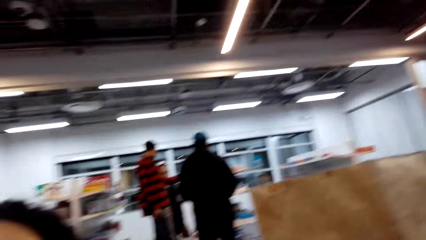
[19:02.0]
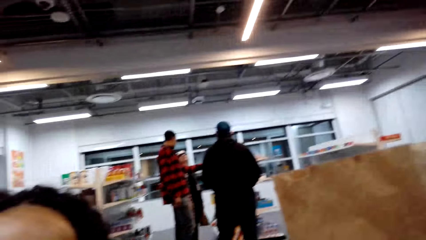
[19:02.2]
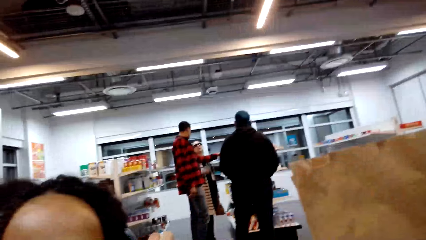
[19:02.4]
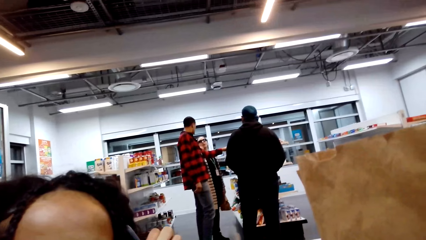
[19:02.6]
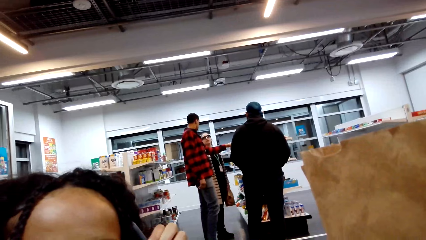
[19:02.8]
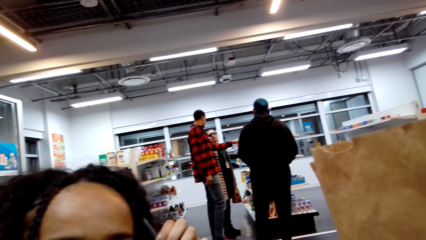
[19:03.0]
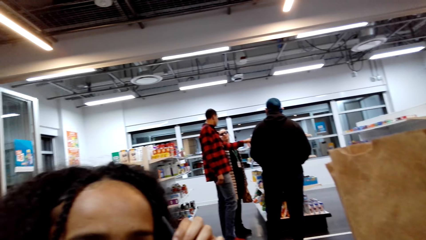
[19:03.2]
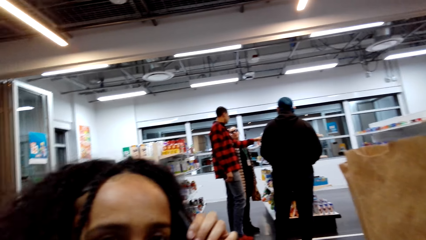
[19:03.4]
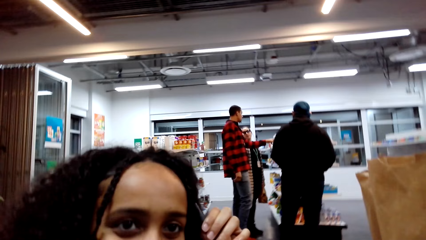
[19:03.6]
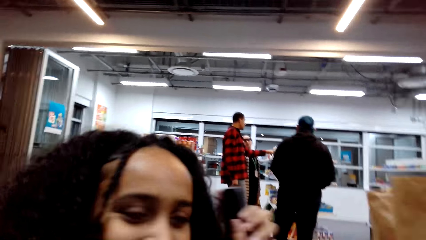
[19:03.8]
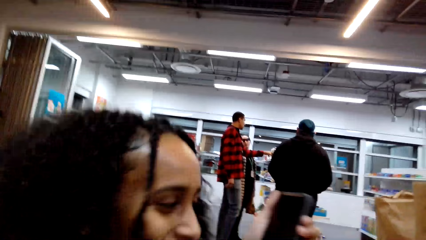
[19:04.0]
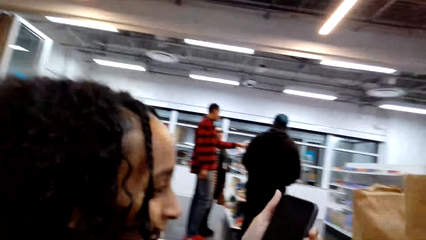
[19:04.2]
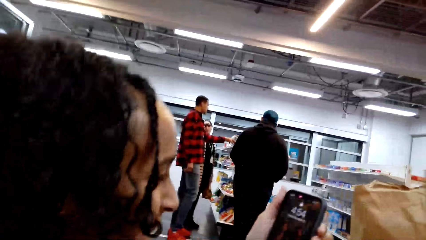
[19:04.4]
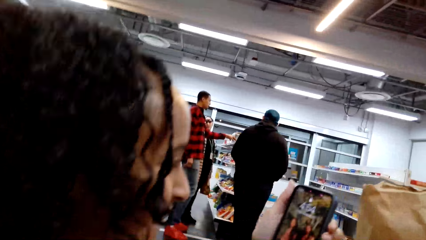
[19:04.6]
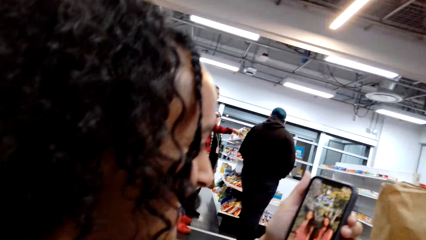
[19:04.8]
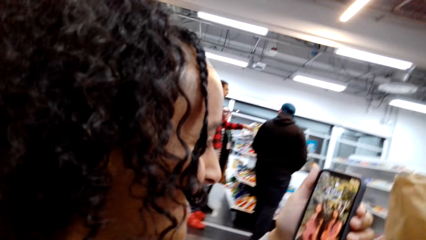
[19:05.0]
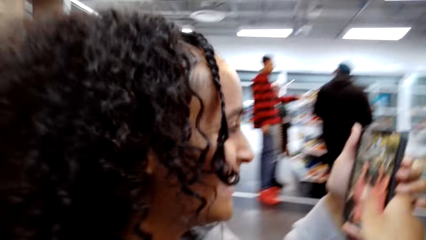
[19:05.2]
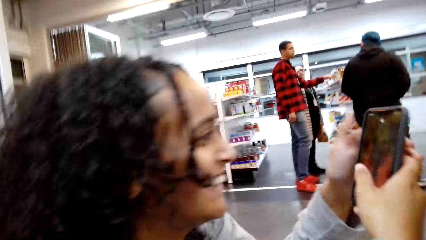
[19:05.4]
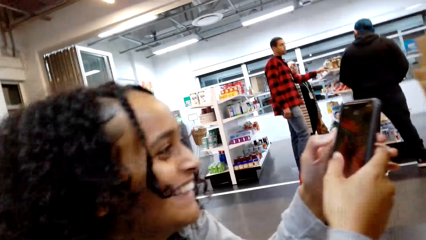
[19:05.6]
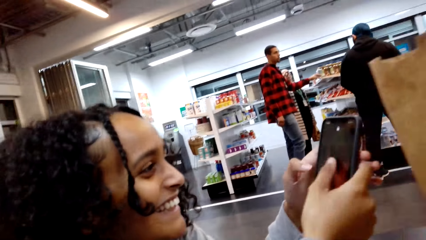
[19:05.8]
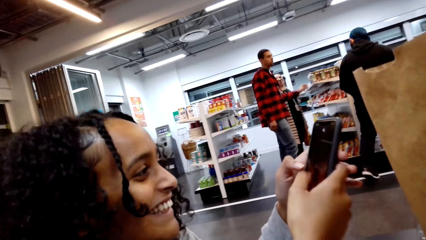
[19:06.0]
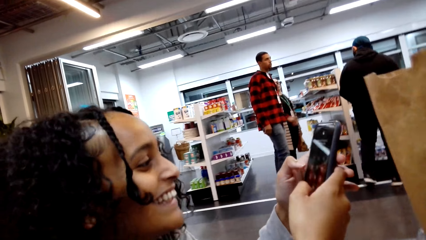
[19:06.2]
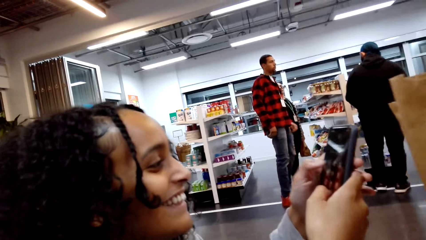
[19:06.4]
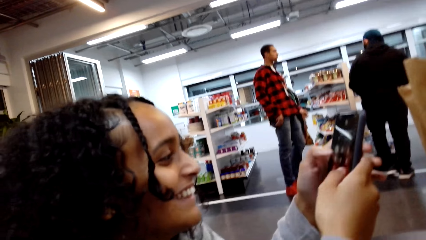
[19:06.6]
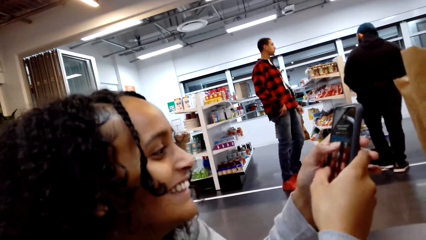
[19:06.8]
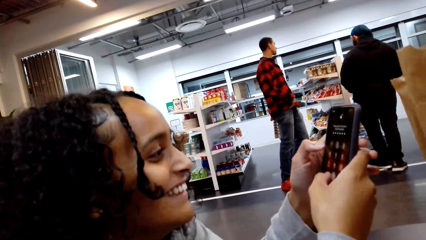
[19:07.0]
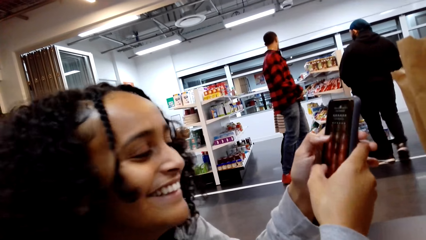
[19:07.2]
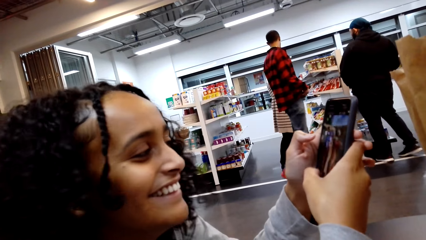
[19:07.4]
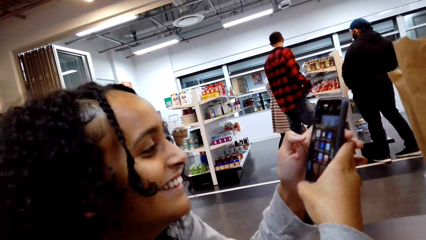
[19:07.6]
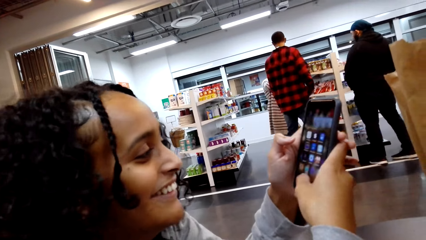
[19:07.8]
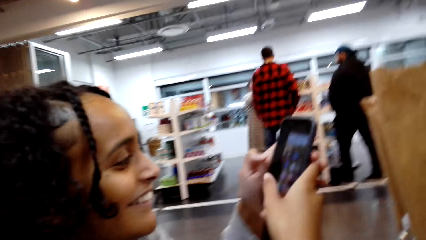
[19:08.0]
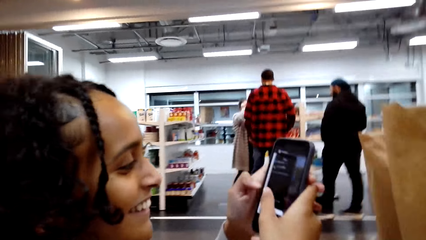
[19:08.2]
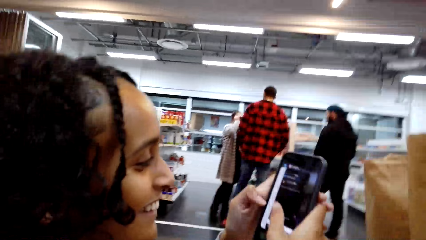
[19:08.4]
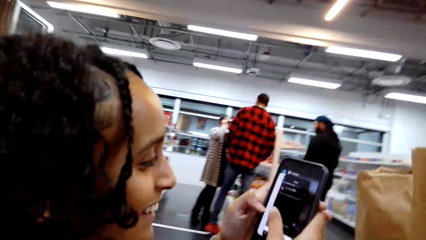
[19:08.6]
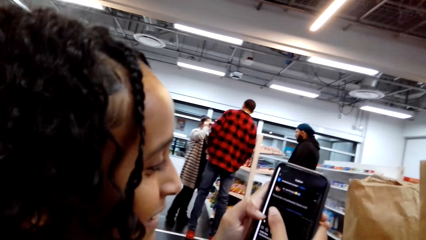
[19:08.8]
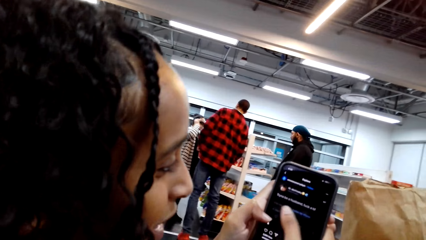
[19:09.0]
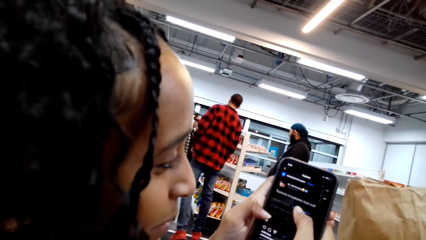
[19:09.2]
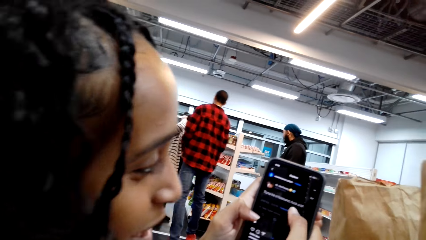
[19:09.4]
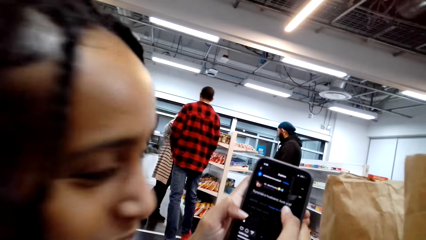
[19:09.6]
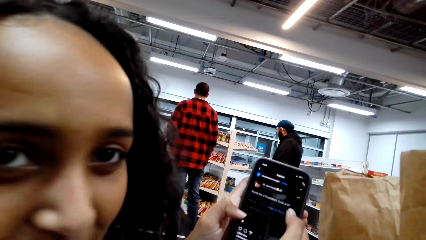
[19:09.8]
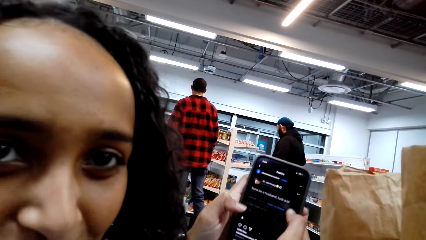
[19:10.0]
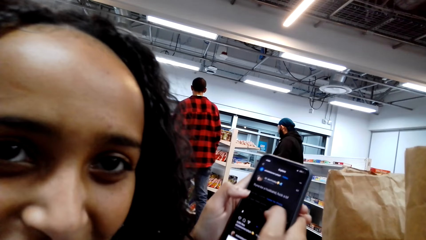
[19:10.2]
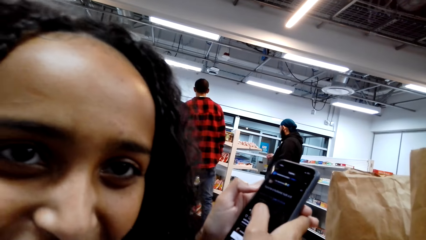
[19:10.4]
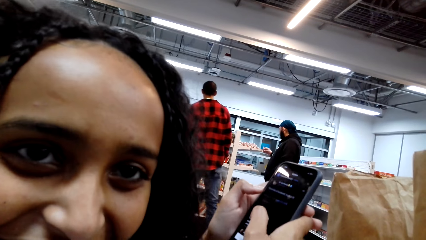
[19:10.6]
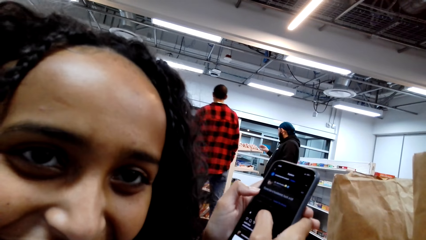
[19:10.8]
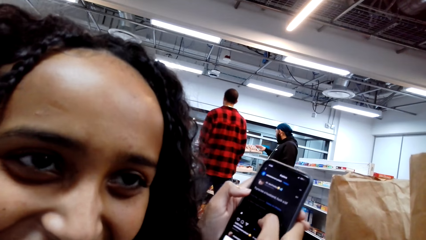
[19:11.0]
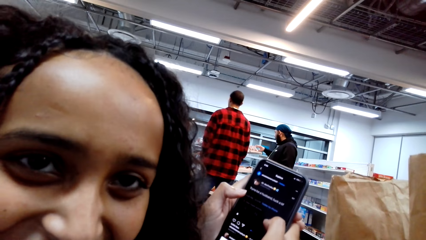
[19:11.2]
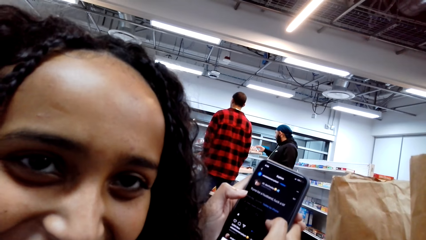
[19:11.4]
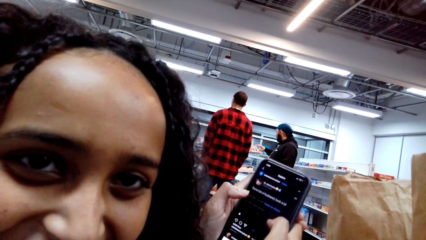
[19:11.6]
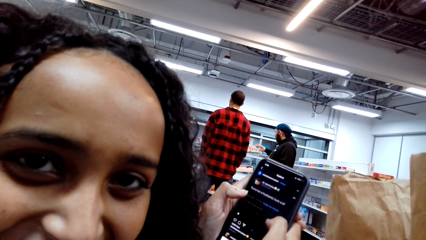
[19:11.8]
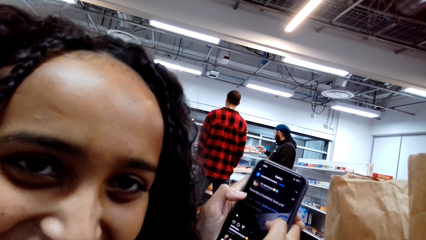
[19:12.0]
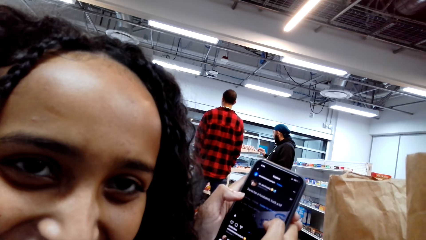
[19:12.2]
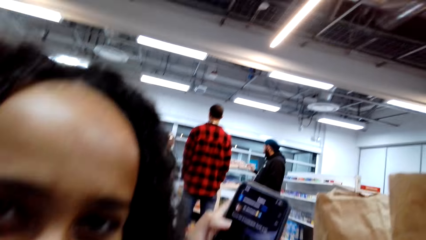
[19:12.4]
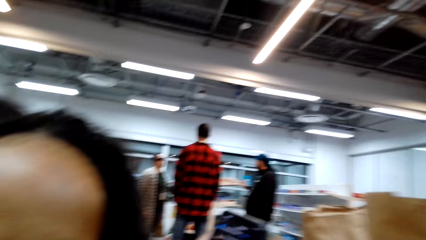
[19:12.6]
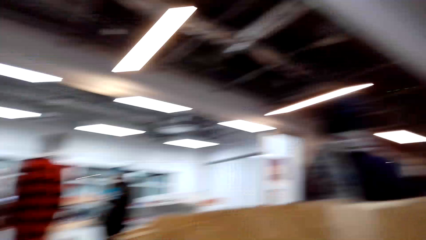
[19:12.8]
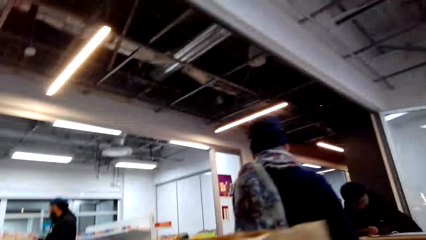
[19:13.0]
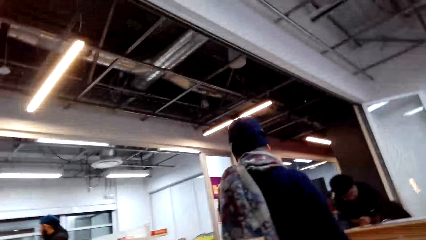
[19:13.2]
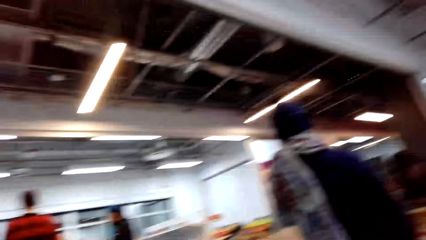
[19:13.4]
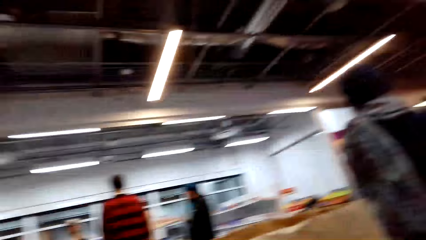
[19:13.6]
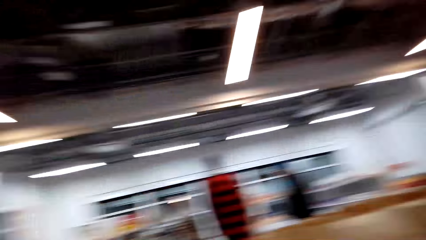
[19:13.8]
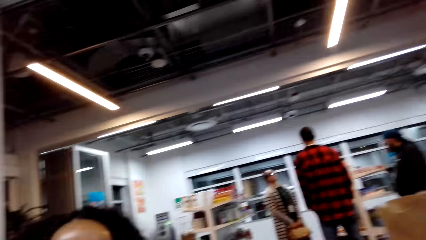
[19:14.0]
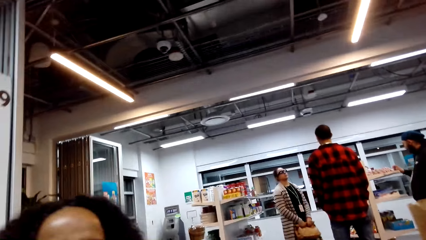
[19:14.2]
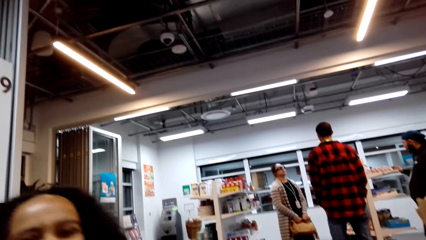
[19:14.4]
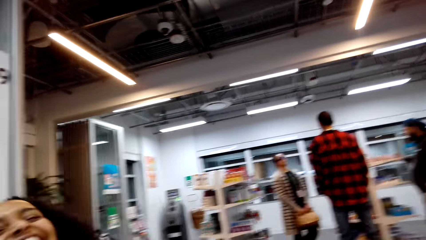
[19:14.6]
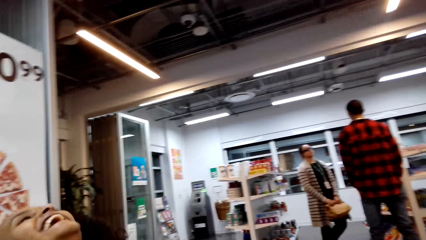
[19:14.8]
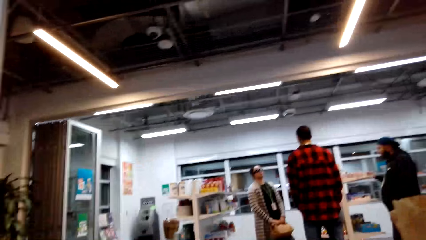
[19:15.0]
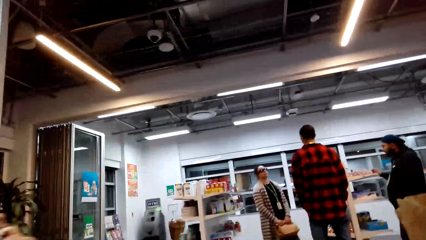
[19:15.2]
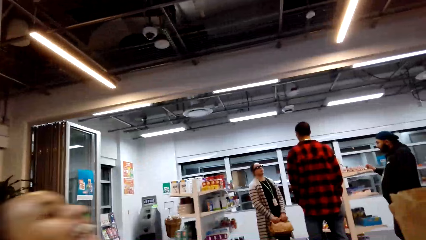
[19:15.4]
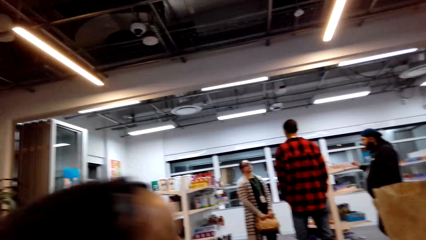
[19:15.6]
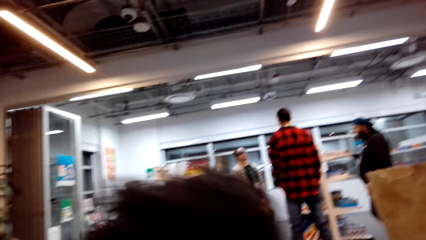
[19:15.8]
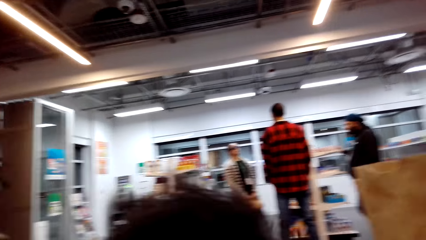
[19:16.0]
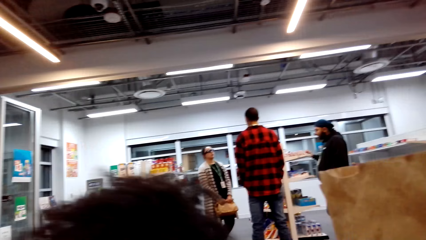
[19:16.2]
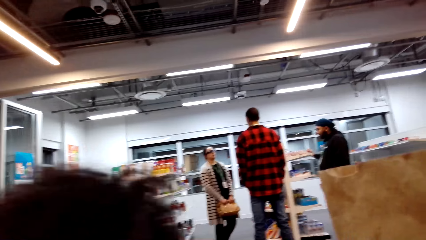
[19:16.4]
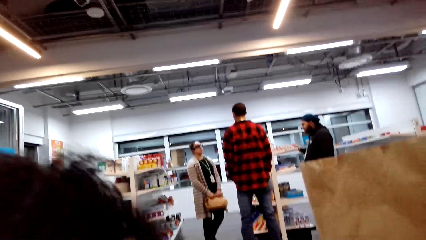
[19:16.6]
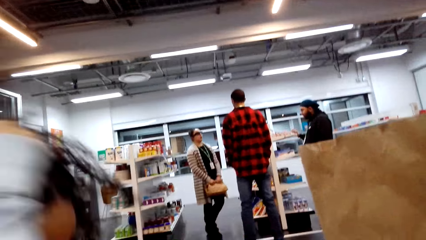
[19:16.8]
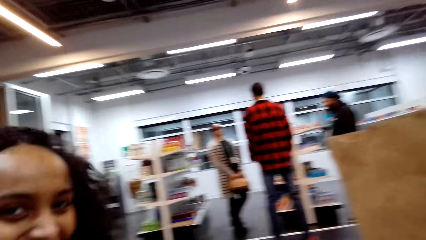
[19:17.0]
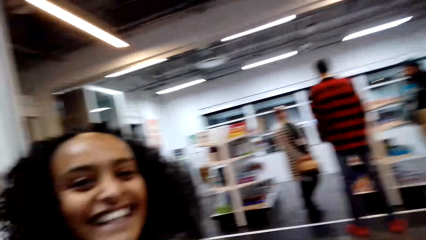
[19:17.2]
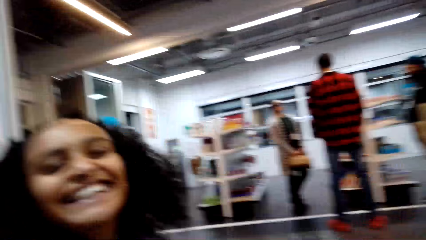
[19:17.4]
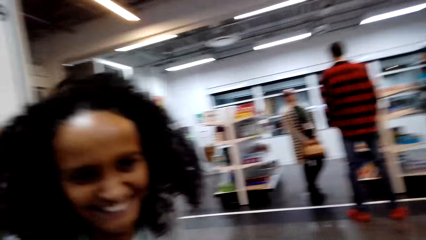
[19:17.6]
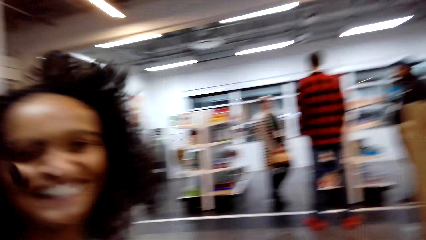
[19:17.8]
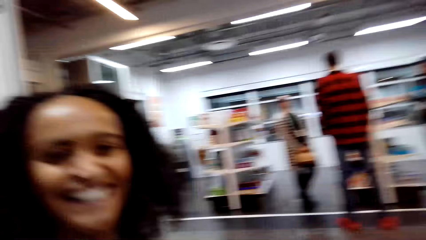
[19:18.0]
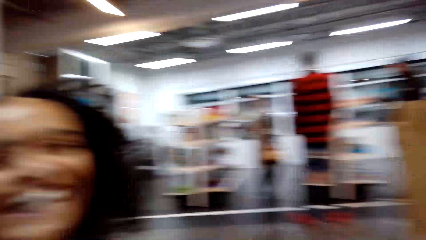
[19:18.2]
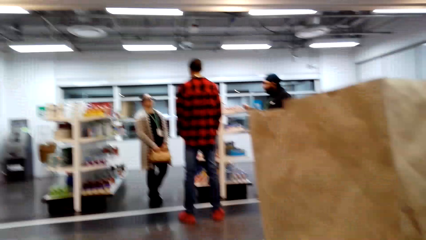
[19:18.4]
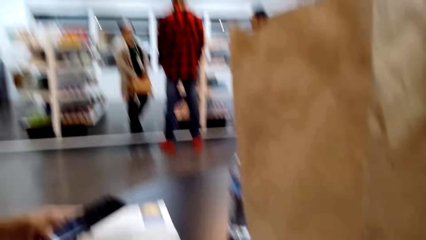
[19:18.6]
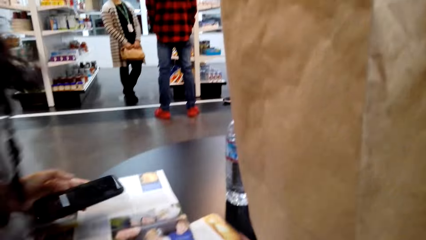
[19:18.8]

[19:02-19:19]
A lady operates the phone. The camera wearer looks around. The lady laughs and fixes her hair.
